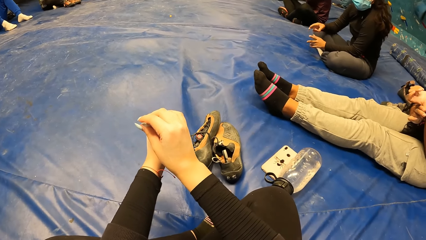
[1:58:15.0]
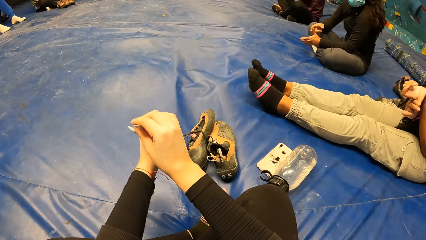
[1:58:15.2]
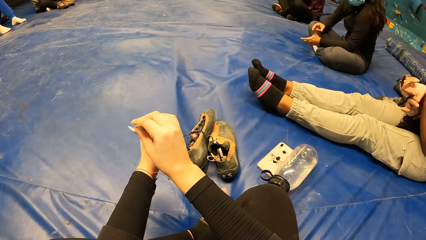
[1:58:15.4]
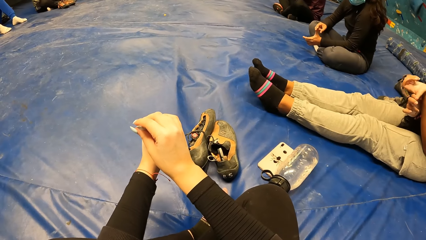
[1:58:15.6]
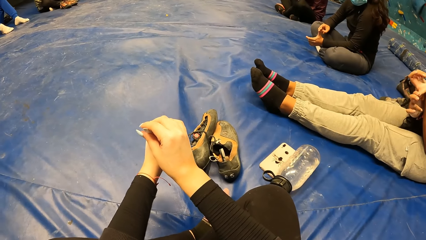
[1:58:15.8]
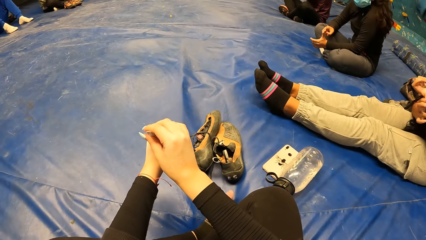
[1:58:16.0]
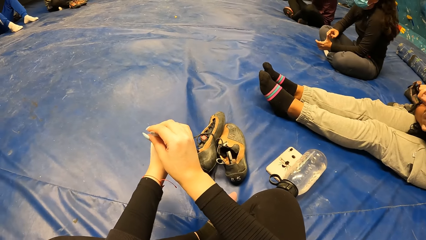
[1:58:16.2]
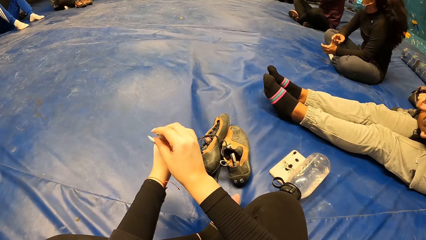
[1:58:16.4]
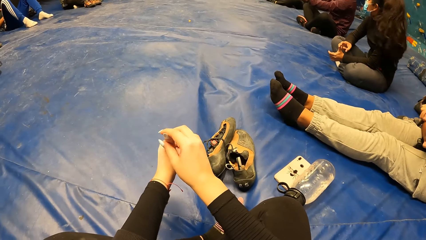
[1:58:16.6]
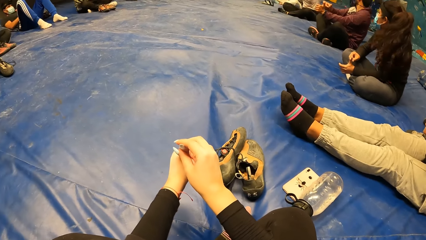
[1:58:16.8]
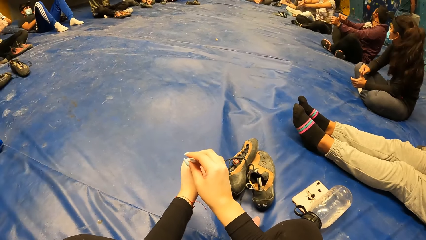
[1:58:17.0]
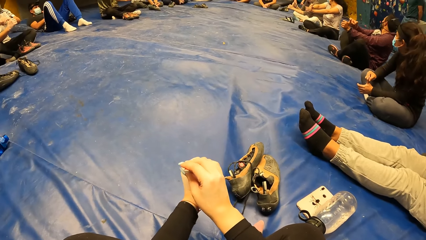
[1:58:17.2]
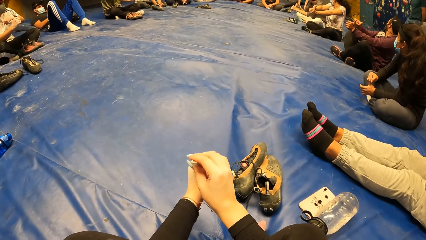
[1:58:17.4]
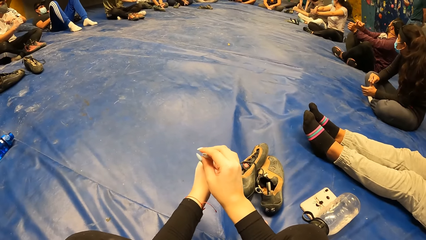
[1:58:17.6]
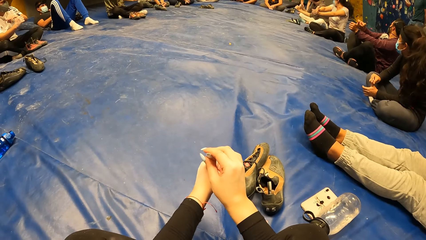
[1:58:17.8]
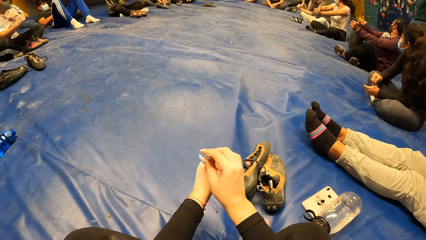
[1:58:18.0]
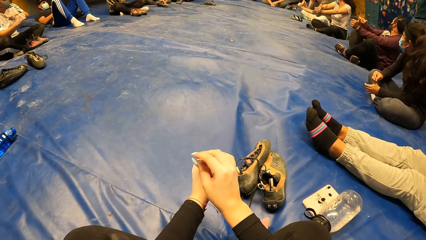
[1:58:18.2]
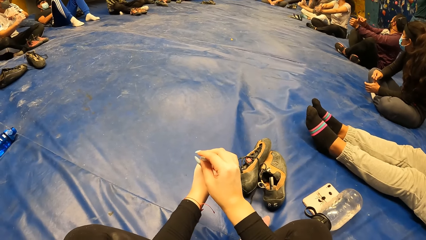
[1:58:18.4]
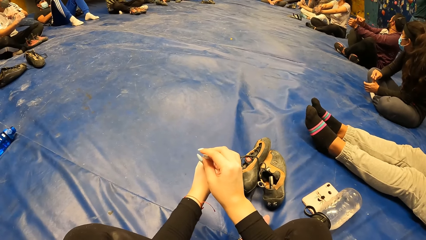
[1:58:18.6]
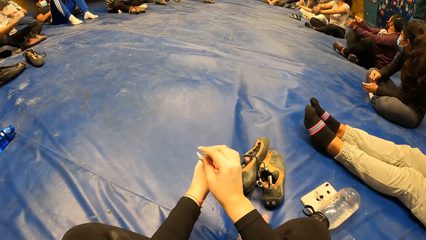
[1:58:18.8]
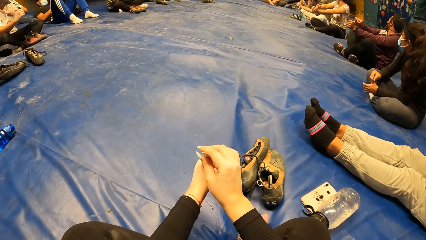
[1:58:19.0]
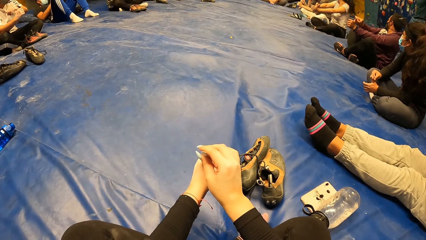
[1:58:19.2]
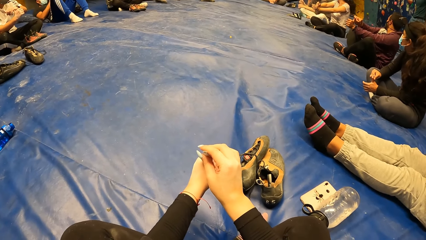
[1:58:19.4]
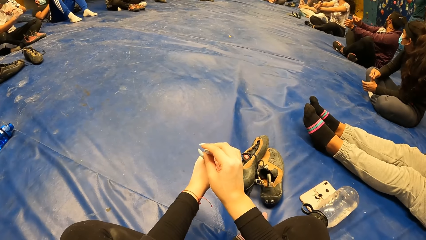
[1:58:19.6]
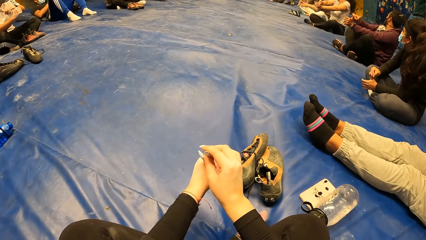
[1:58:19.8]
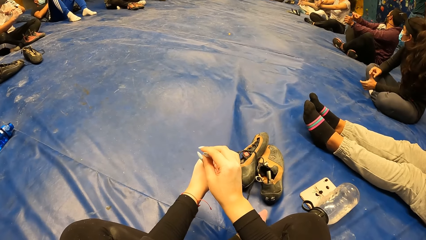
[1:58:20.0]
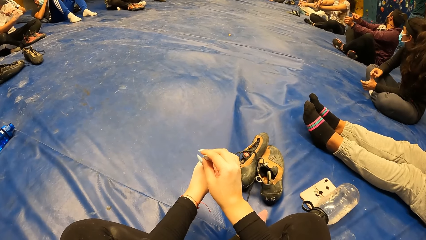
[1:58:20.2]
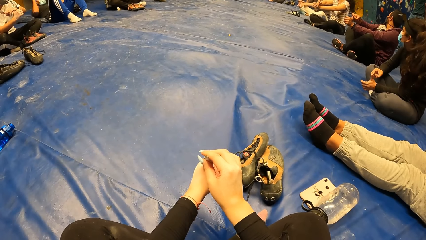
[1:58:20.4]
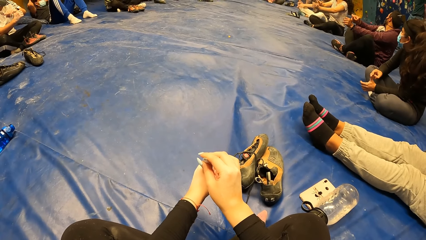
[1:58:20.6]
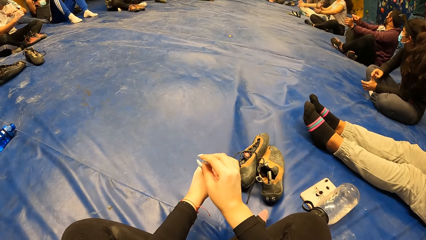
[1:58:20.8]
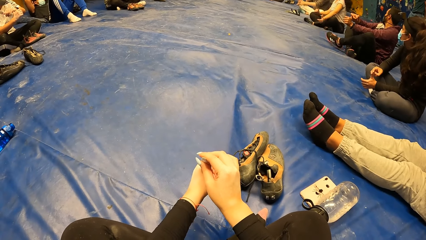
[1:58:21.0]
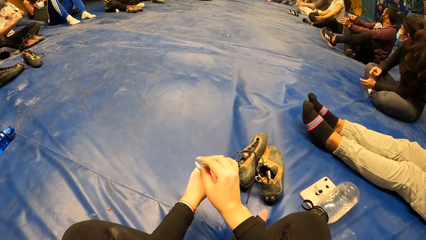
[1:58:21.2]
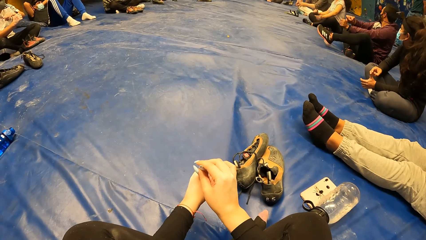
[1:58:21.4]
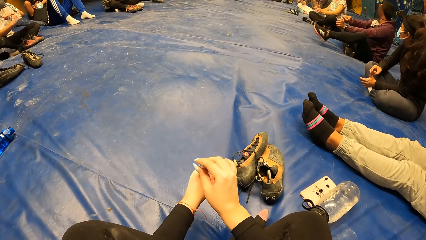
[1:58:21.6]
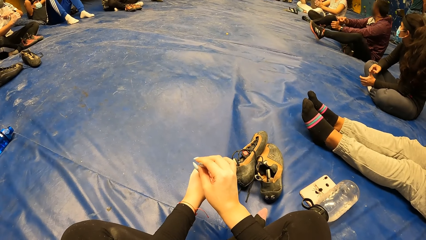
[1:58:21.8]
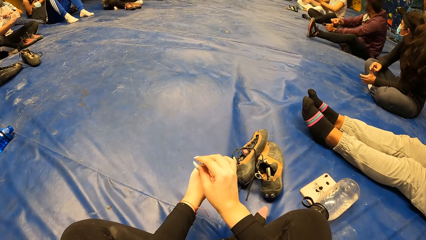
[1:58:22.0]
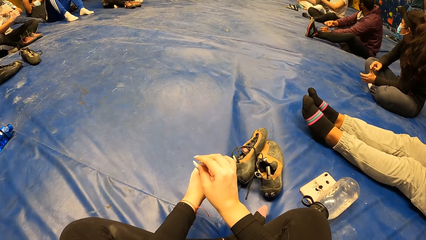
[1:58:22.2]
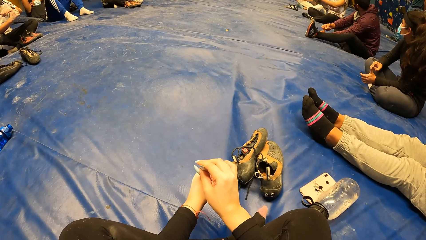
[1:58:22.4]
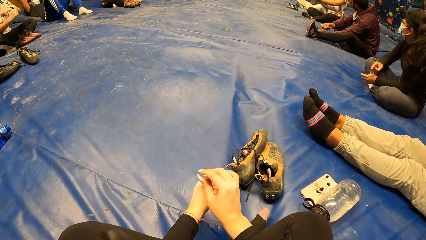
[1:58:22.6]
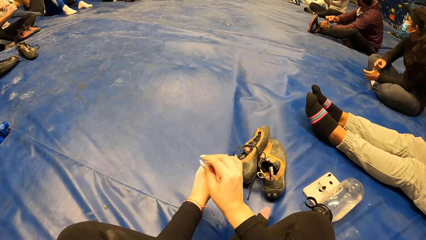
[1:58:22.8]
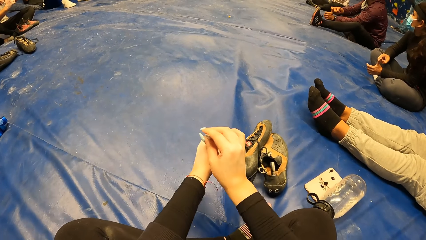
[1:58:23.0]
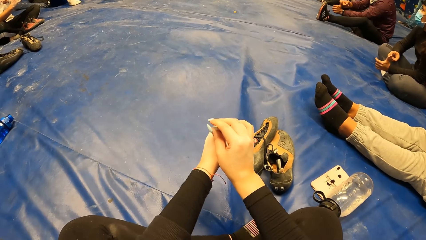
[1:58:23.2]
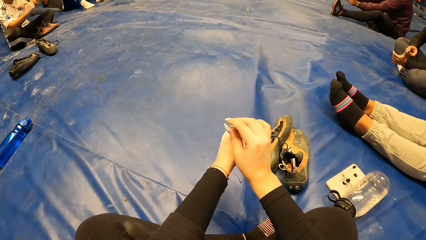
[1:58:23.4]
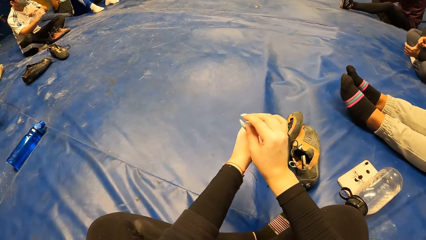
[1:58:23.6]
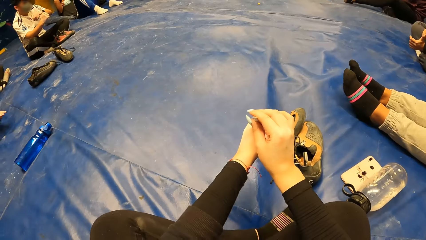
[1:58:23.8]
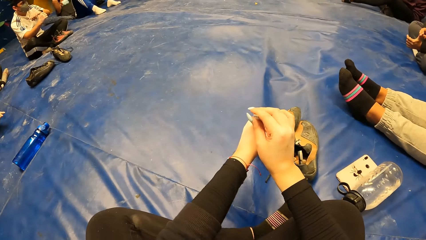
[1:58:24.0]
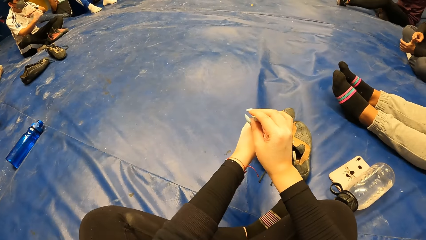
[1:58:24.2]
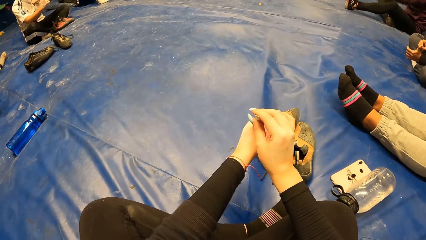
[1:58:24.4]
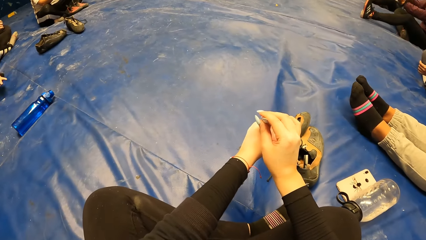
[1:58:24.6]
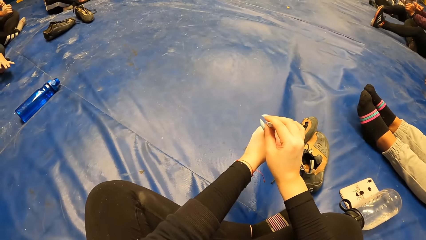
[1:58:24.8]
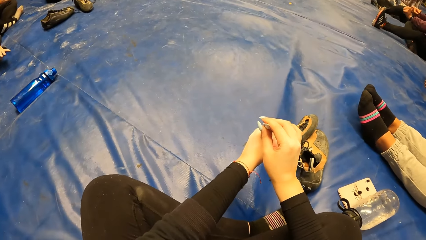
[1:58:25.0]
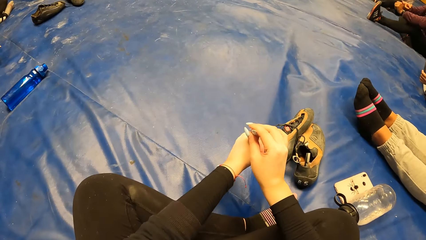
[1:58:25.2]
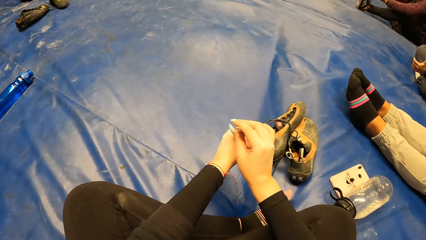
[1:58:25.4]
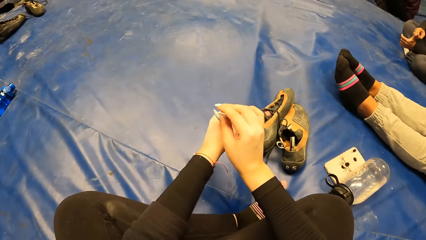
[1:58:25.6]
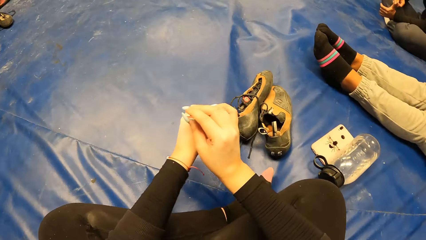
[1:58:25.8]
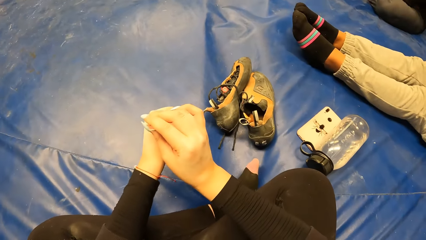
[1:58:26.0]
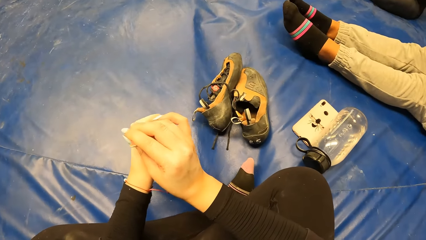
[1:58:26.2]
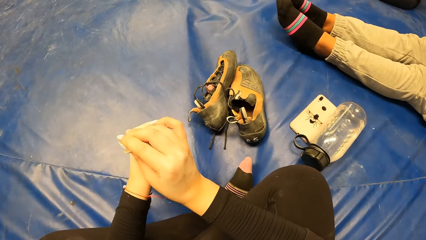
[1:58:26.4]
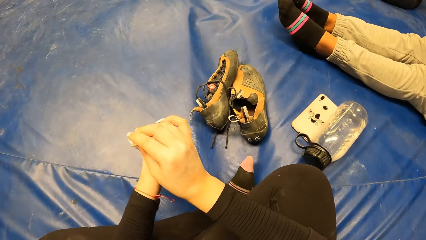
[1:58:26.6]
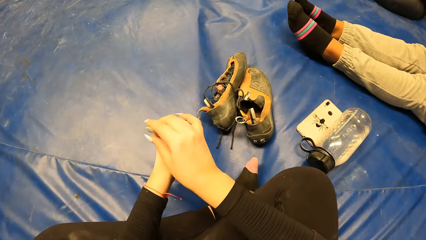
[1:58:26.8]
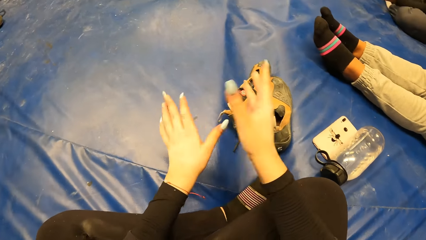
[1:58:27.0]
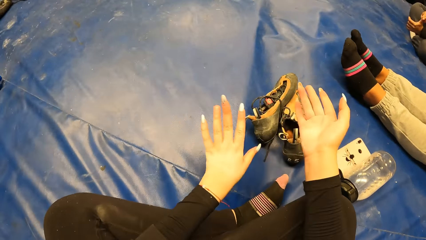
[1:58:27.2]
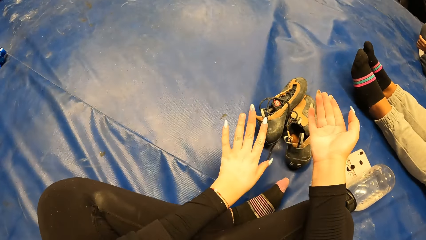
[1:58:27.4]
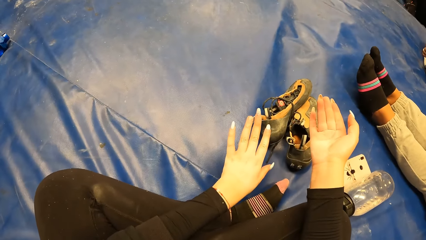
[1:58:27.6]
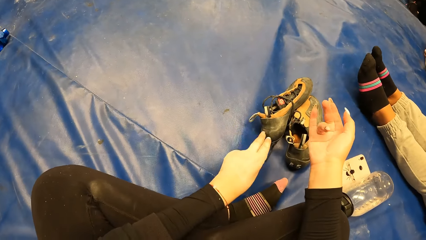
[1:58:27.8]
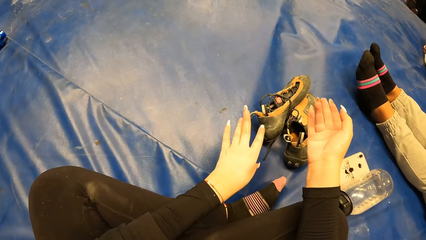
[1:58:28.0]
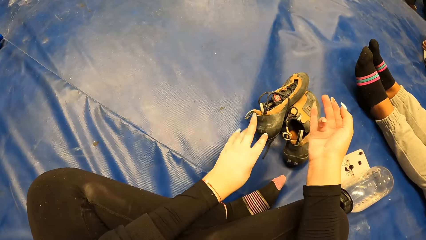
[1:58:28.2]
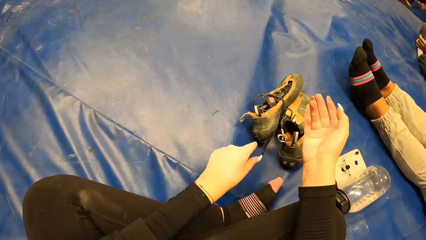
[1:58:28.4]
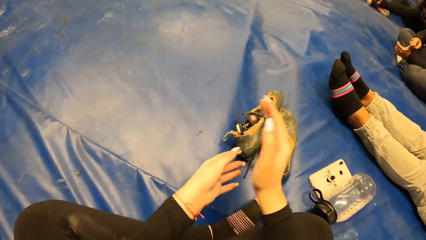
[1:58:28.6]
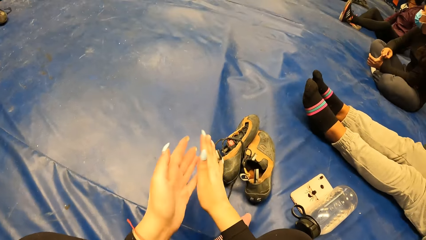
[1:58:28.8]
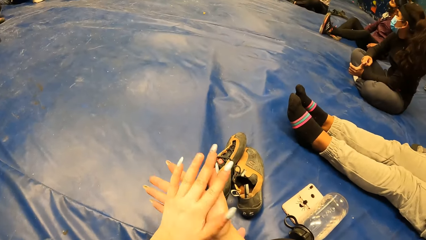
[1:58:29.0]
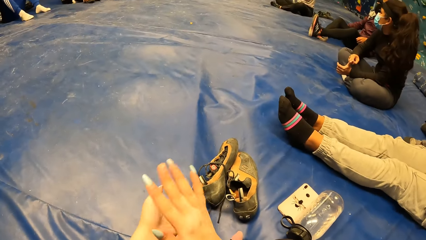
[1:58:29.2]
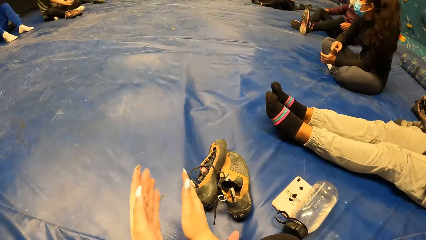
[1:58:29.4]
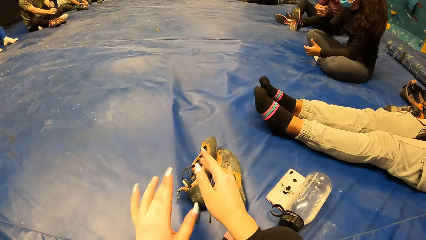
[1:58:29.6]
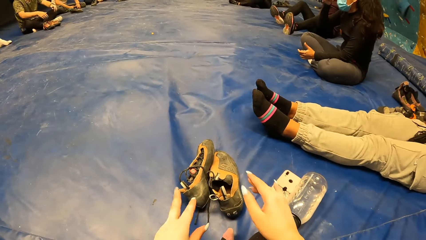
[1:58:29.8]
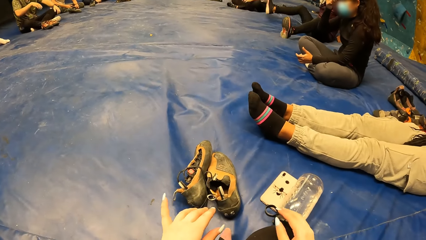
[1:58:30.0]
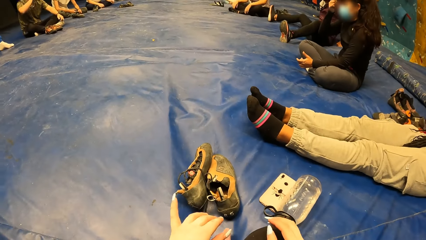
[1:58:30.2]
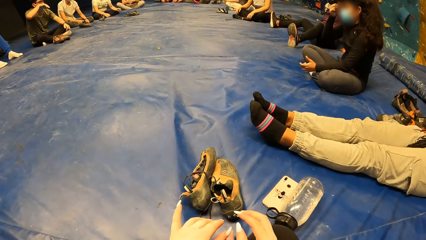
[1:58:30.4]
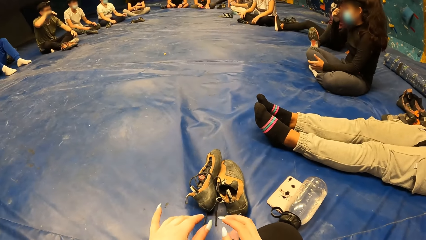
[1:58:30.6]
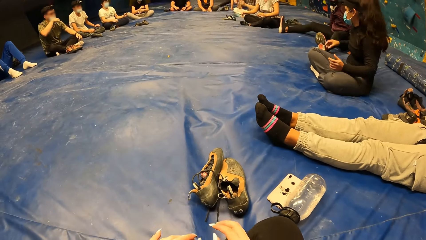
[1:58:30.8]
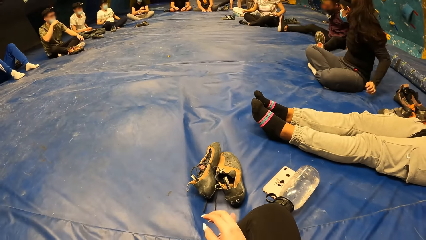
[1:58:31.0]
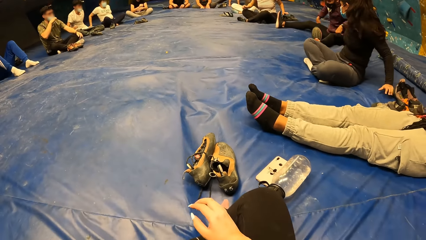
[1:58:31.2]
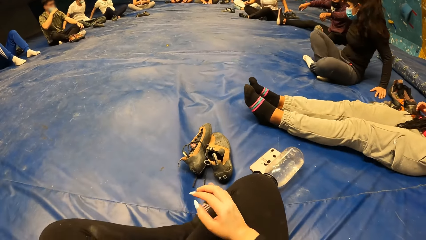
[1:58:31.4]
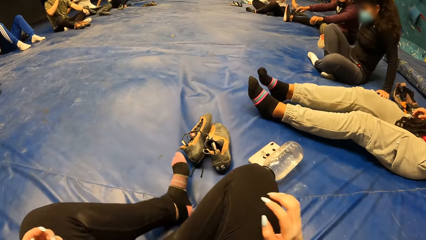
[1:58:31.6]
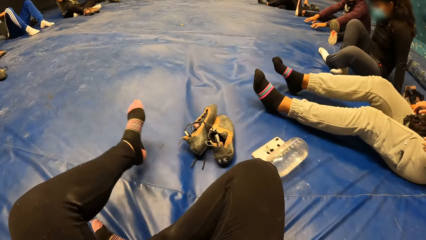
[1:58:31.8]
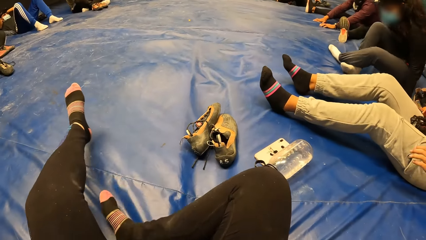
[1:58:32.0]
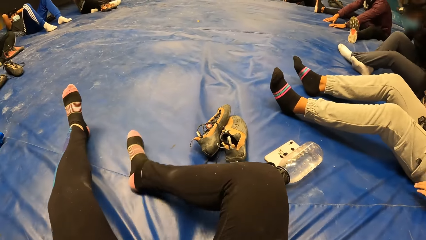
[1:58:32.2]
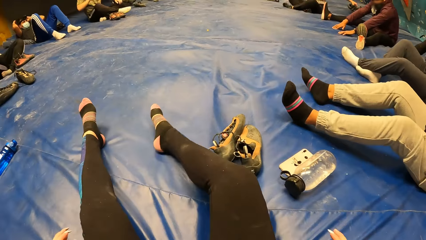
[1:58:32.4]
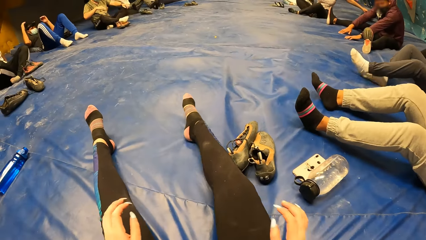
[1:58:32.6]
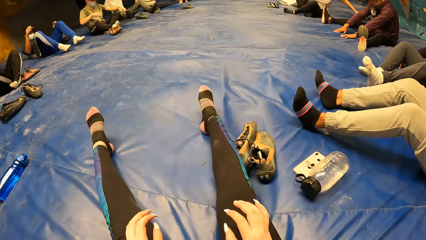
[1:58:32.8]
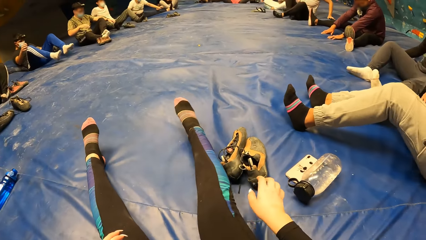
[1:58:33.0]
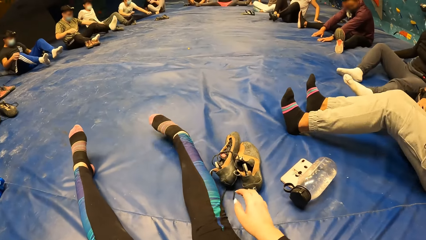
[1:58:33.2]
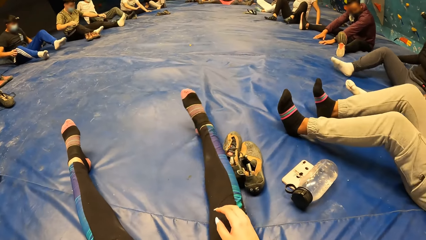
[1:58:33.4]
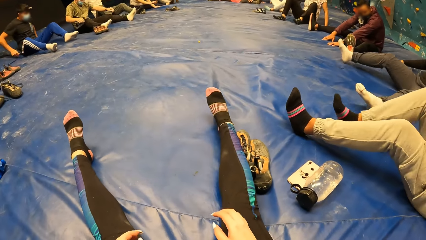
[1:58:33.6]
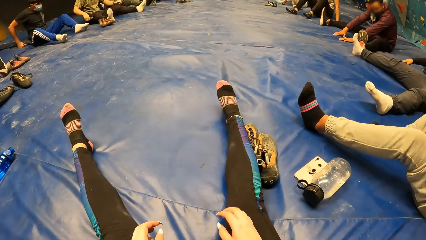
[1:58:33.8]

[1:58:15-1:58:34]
The camera wearer holds a finger repeatedly. She looks around. She stares at the hands. She moves her fingers. She dusts her palms together. She stretches out her legs. The lady stretches out her legs. The camera wearer moves a leg. She moves the leg again.
